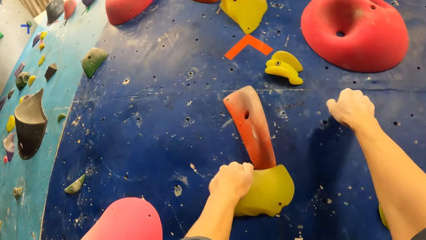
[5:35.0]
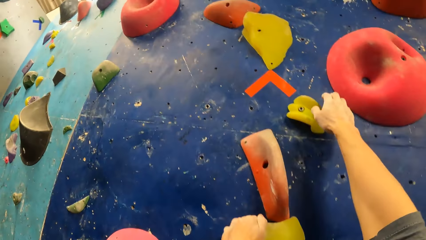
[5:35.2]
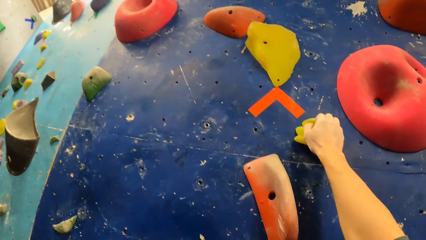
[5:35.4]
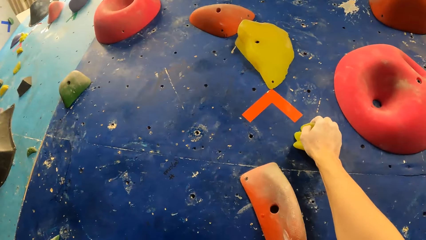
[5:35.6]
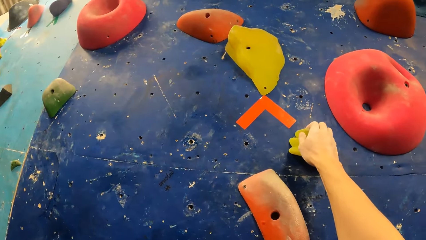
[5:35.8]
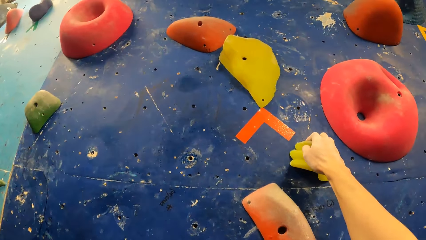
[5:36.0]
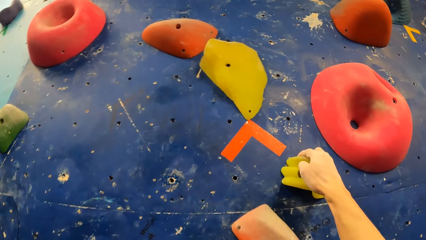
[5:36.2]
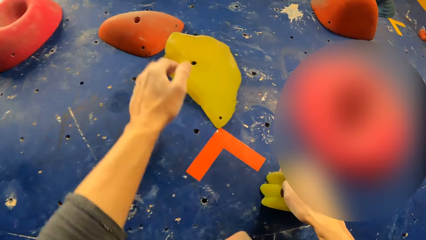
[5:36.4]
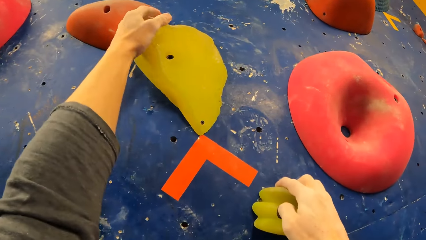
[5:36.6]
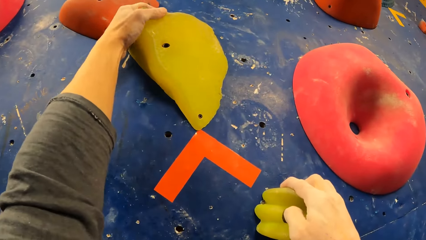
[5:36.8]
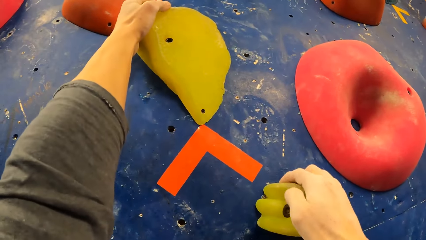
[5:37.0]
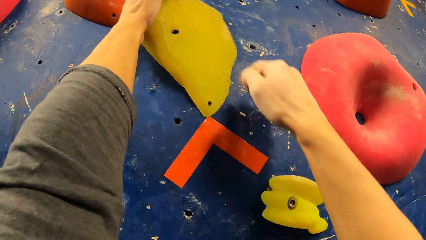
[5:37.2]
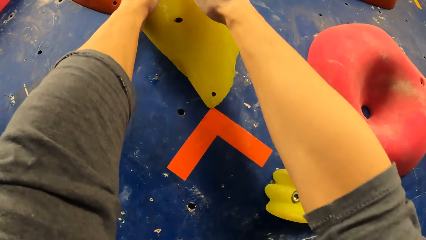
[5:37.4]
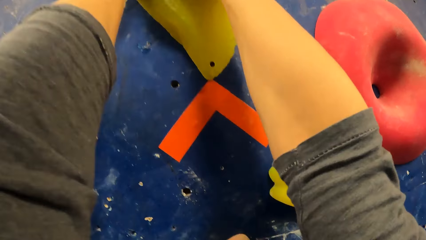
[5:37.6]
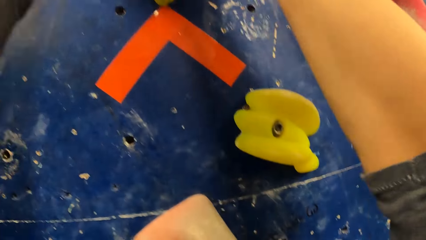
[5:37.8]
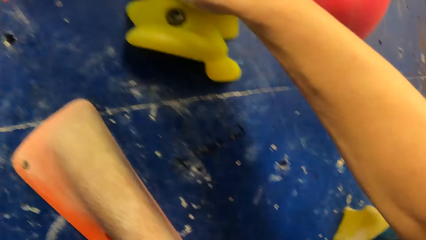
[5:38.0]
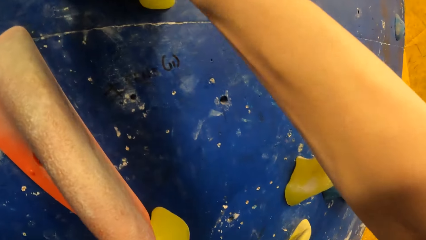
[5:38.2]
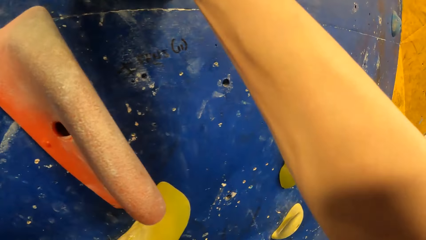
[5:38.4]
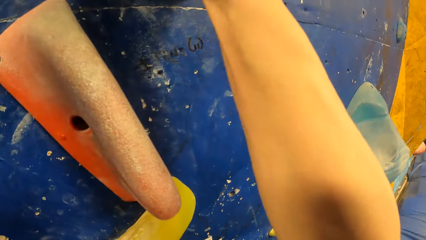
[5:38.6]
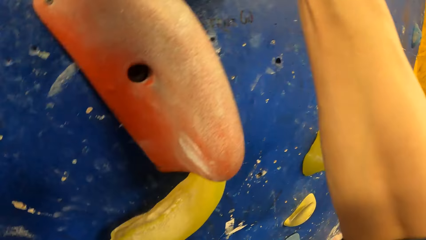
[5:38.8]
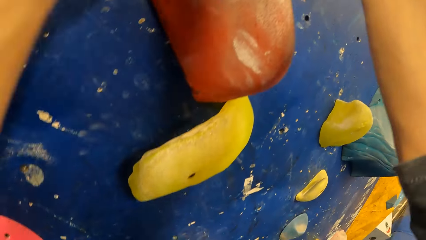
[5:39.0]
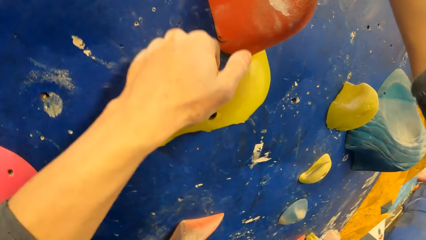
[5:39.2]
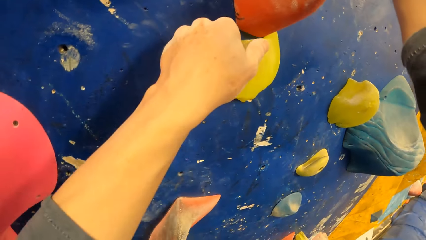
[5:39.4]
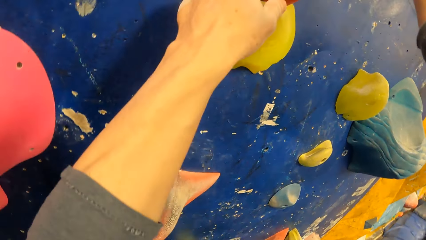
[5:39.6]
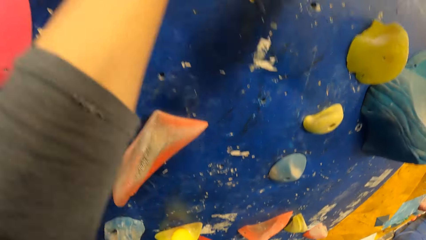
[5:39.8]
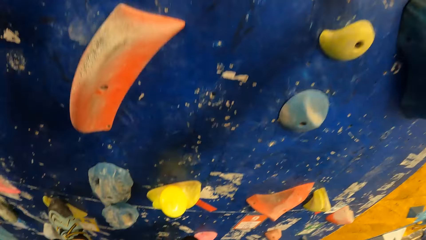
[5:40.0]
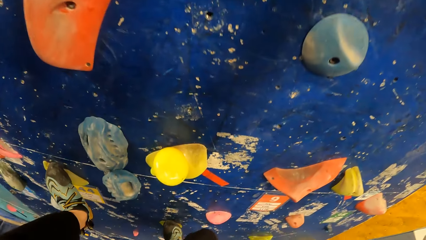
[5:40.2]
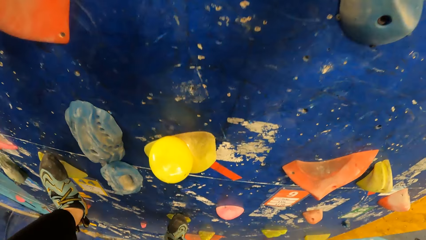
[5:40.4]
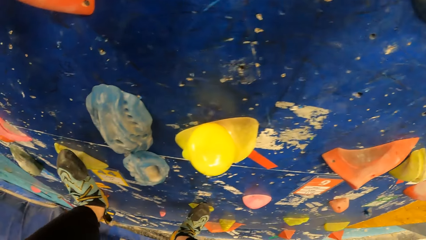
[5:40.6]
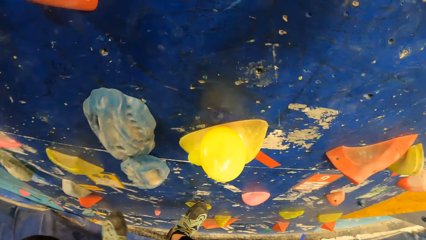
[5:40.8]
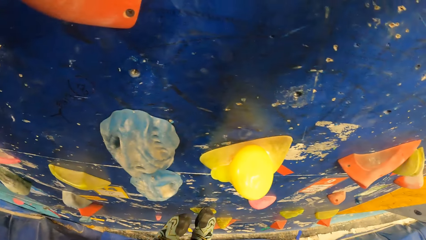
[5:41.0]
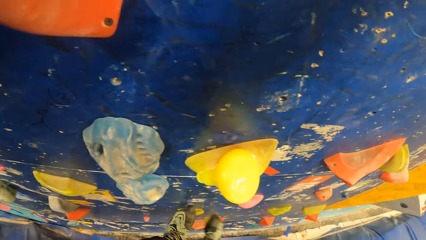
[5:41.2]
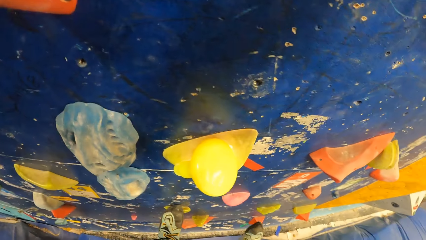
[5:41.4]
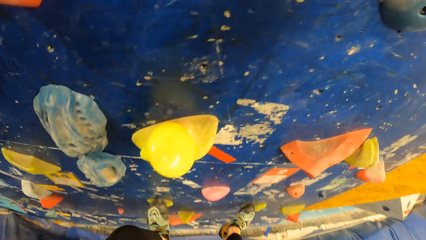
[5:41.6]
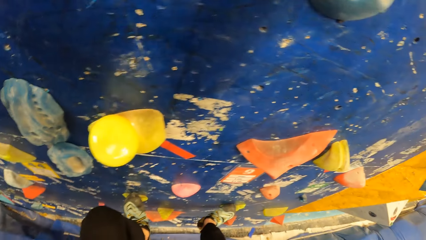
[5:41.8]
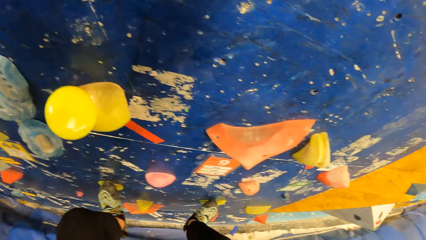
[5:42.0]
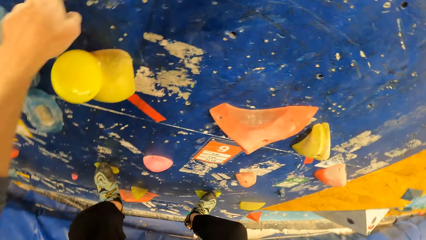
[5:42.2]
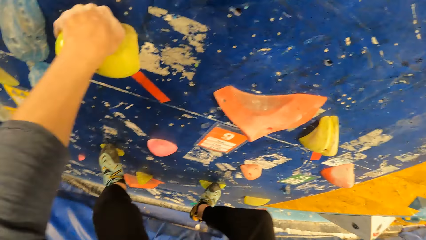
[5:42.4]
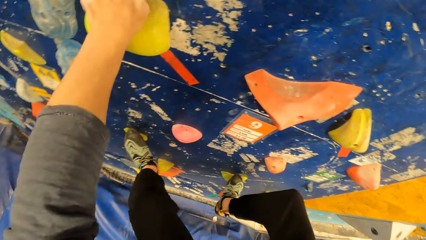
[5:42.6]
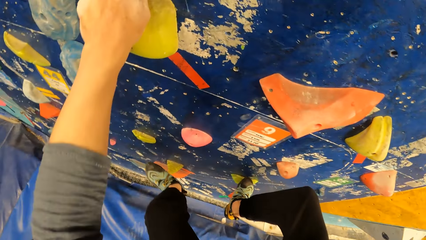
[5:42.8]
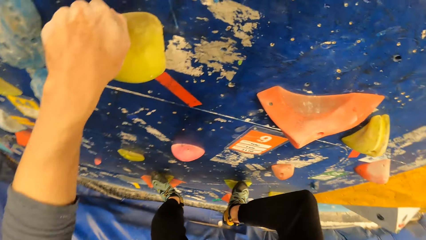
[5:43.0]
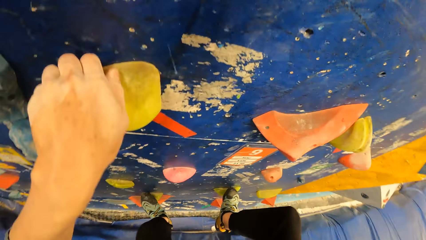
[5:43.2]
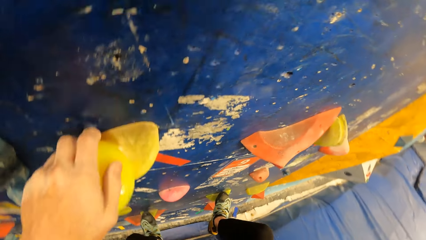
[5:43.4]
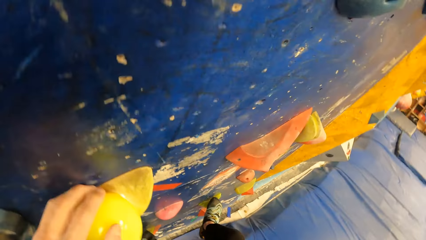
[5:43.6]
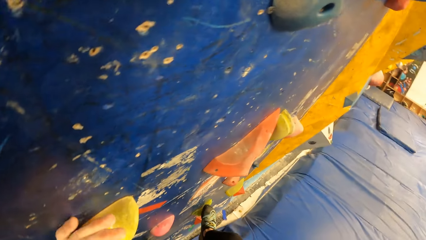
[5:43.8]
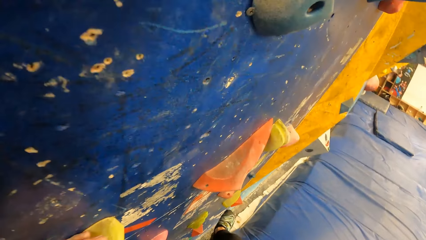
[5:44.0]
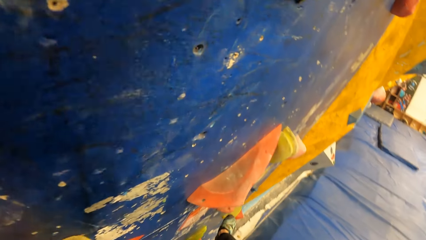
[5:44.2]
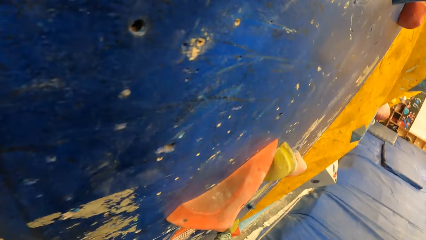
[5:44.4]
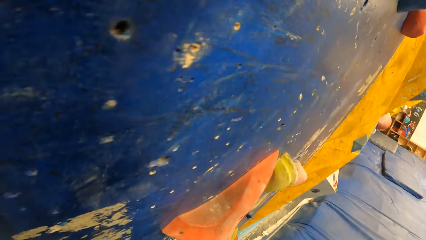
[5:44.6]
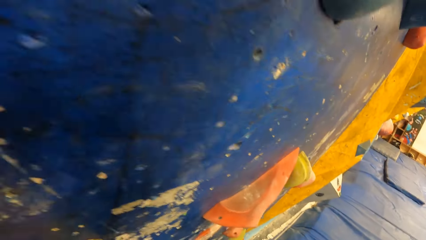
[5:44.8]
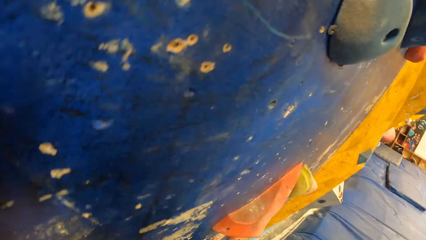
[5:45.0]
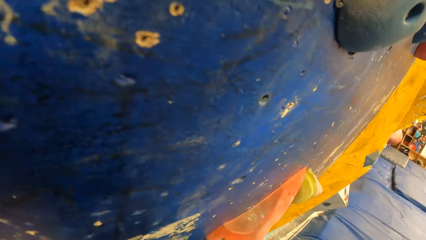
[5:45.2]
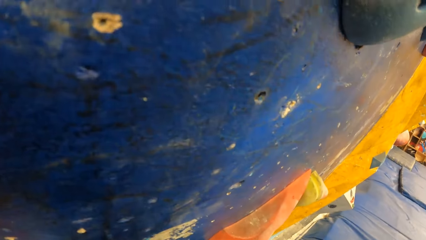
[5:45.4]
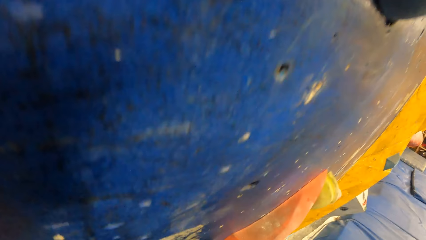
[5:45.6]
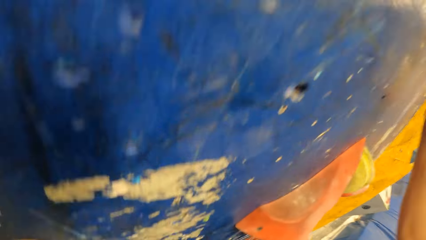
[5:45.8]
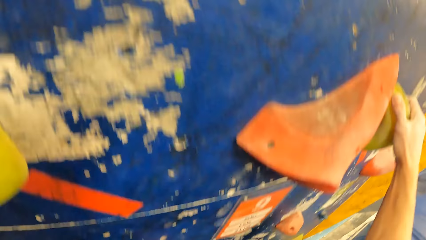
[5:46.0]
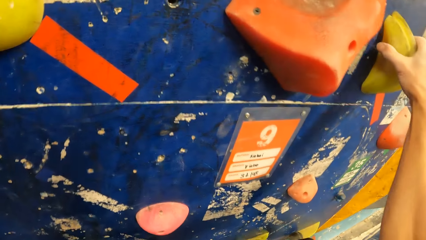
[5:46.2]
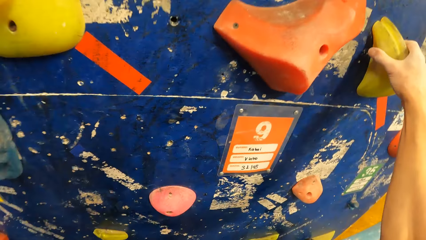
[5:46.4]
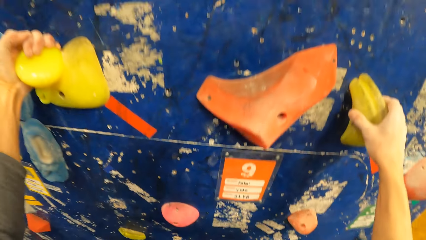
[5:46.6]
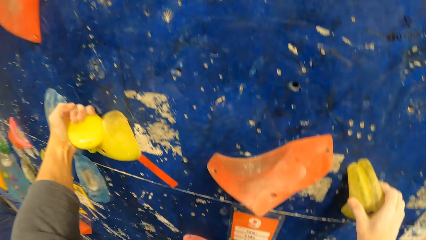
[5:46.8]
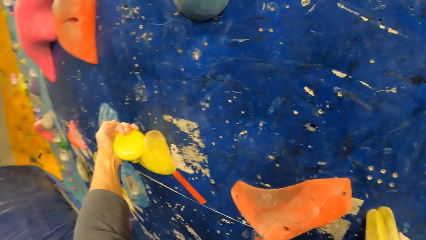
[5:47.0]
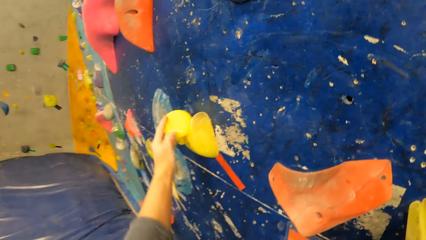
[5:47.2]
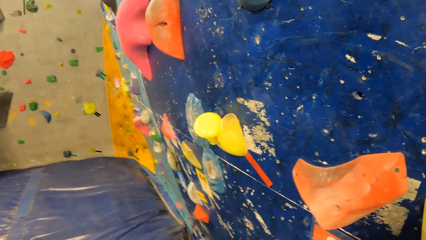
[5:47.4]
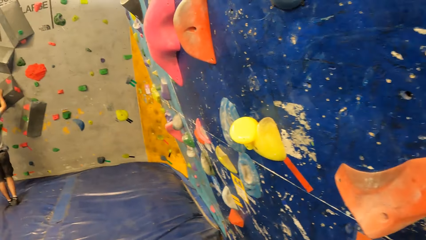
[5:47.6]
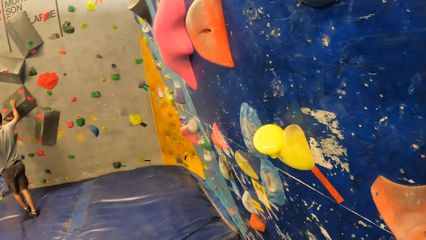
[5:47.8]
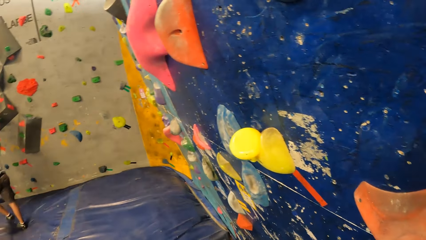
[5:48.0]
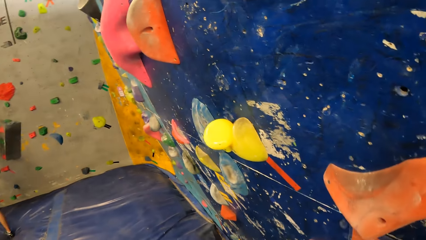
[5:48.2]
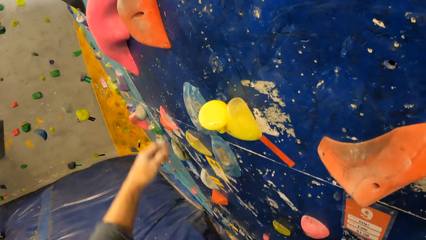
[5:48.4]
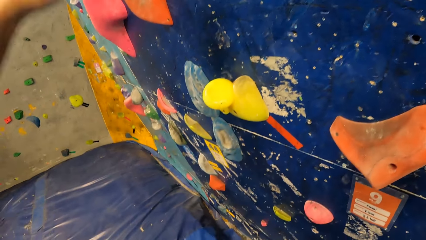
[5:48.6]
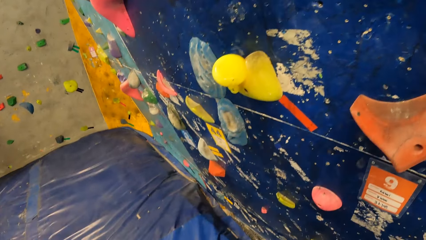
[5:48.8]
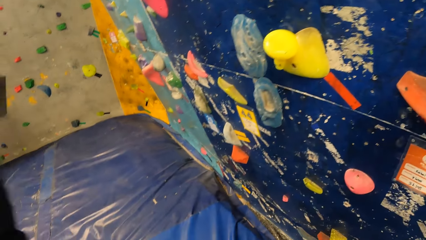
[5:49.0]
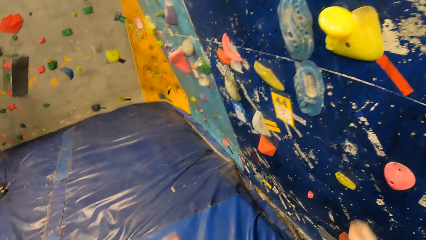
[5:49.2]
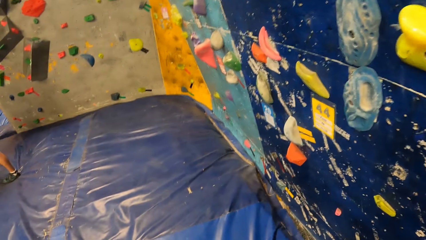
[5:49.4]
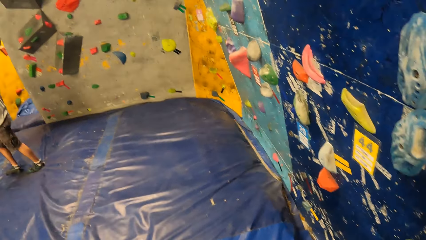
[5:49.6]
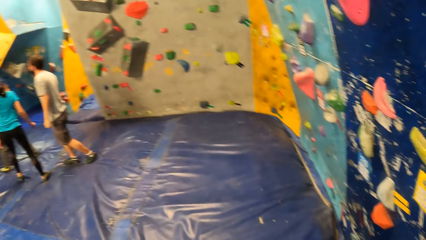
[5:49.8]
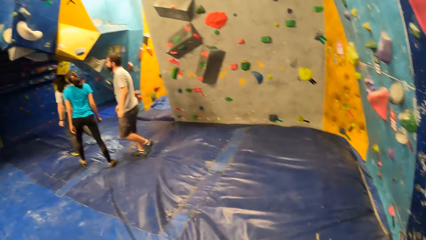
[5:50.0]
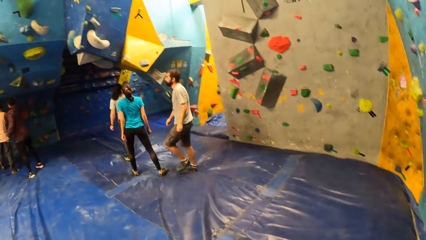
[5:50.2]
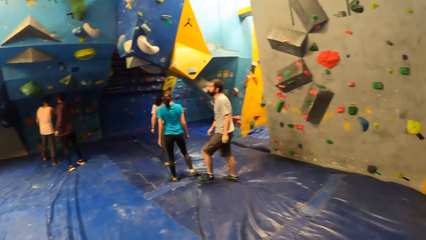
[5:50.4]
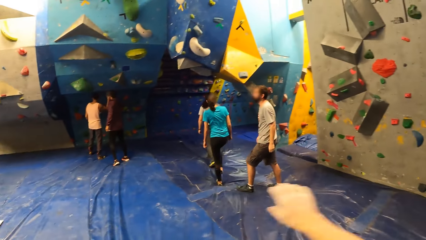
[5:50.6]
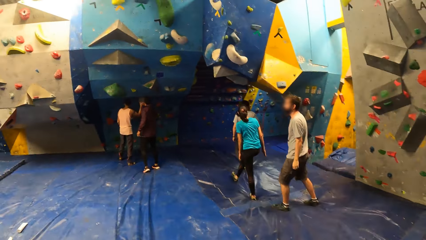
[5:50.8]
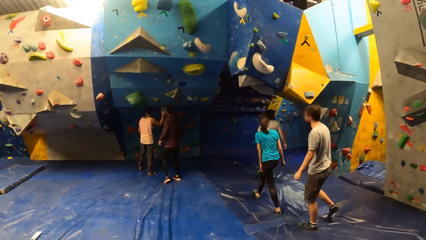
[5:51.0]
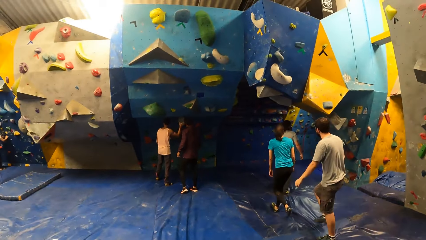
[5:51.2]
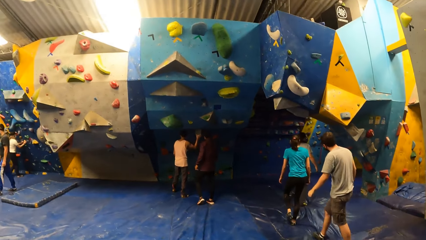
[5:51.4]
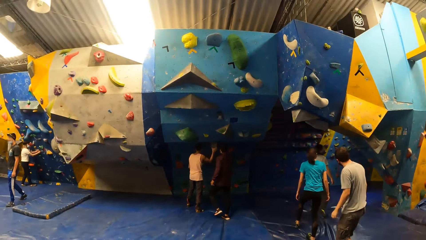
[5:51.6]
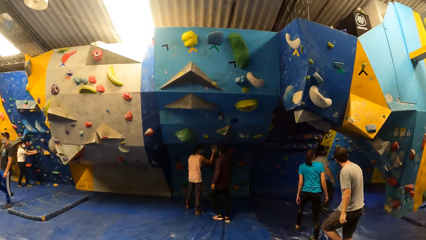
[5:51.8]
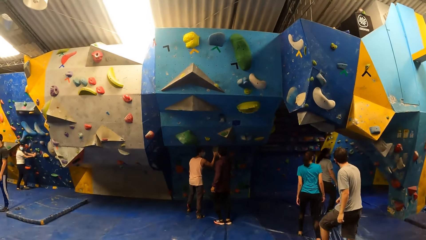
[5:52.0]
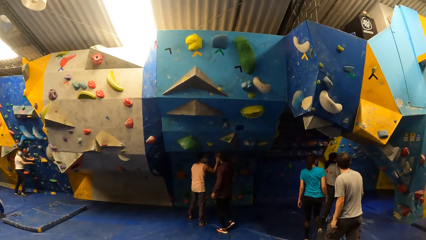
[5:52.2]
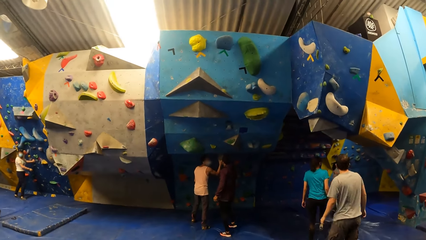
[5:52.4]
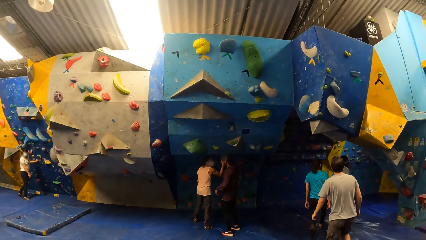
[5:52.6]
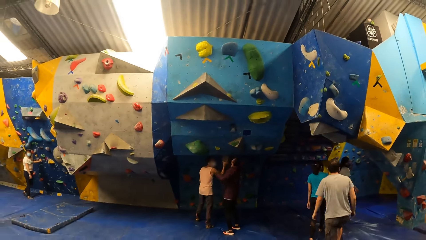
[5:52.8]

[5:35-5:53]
The camera wearer climbs down from the bouldering wall with both hands and legs. They jump down from the wall. A man holds a slab on the bouldering wall with his right hand.
